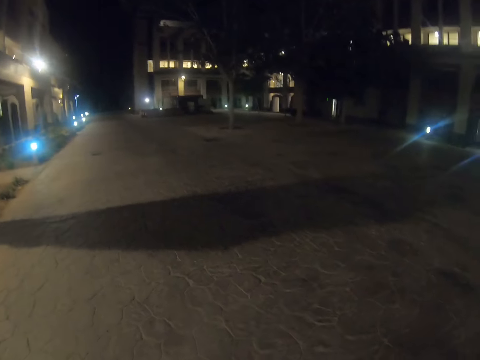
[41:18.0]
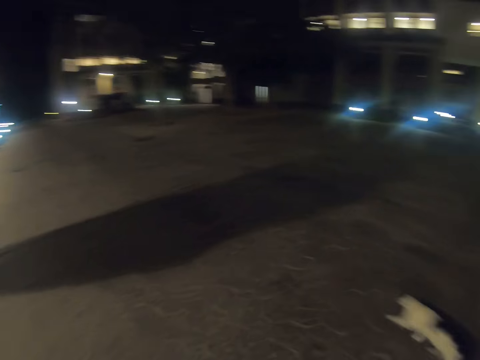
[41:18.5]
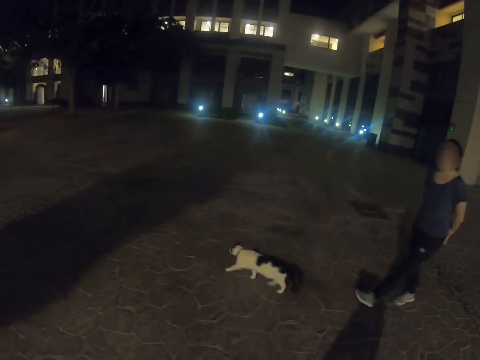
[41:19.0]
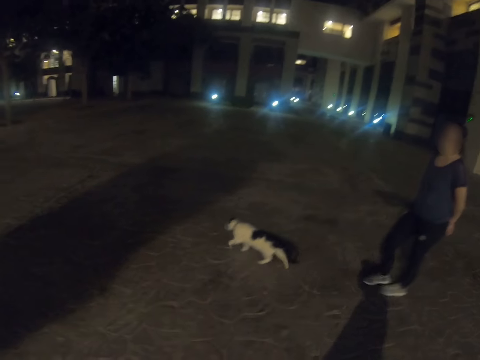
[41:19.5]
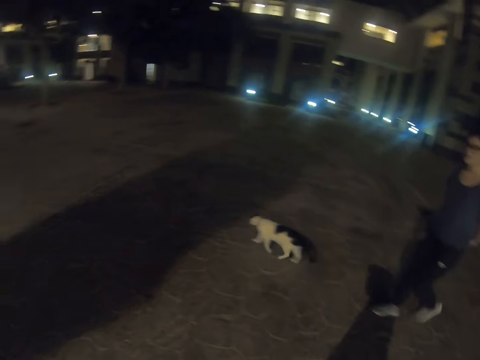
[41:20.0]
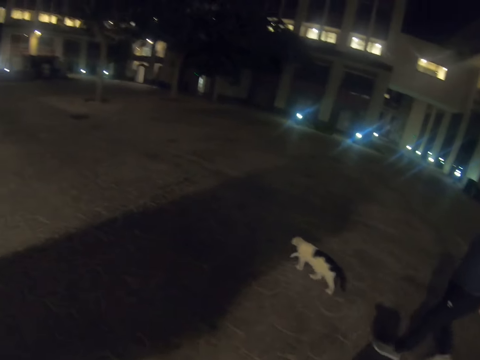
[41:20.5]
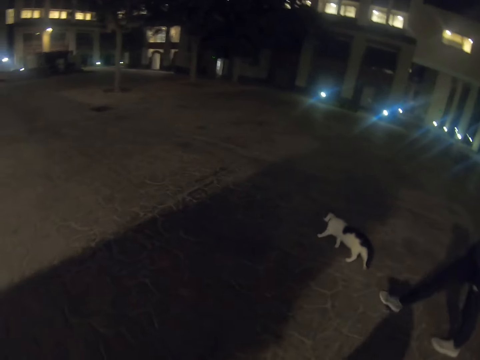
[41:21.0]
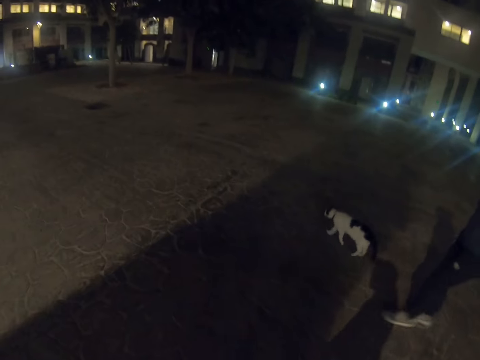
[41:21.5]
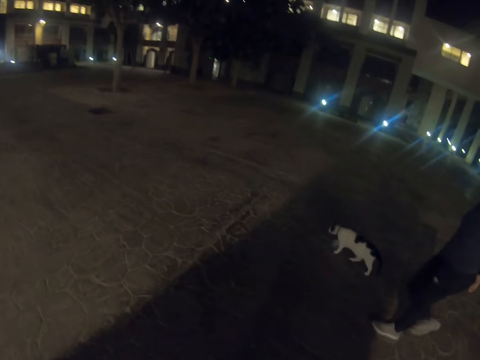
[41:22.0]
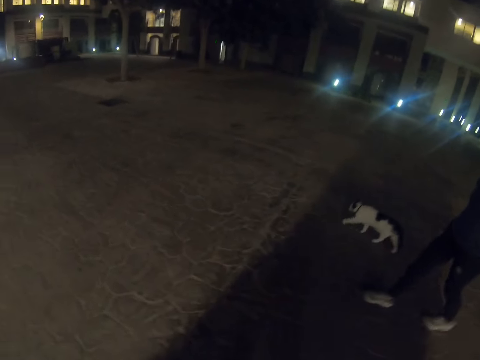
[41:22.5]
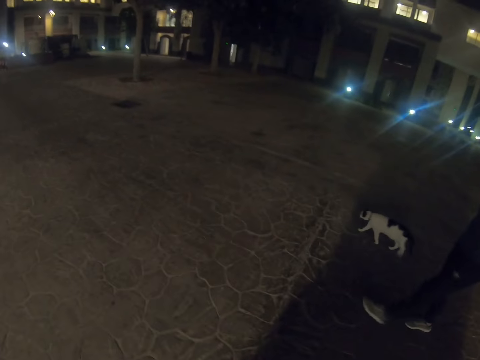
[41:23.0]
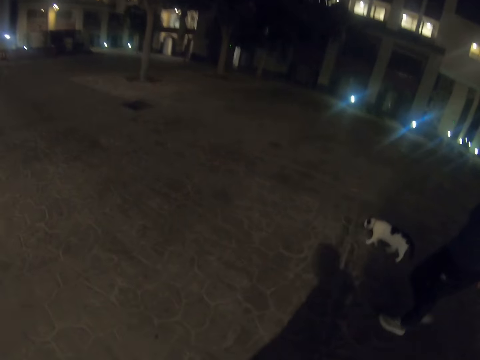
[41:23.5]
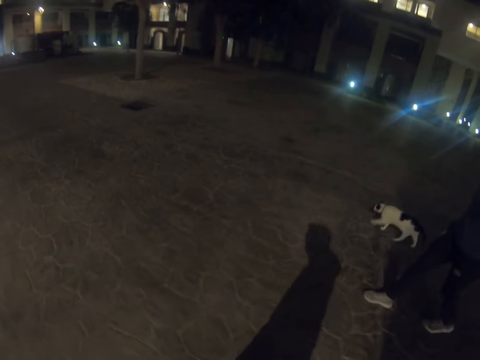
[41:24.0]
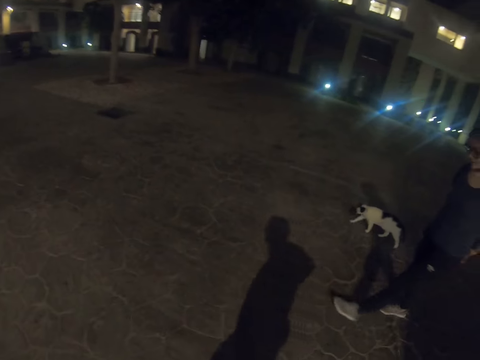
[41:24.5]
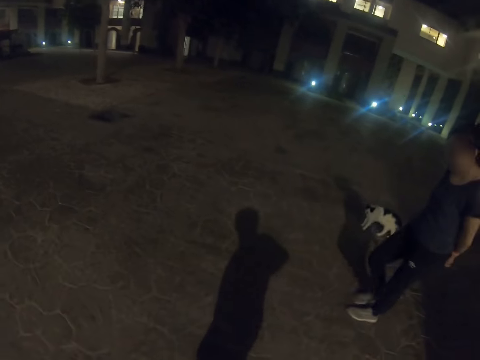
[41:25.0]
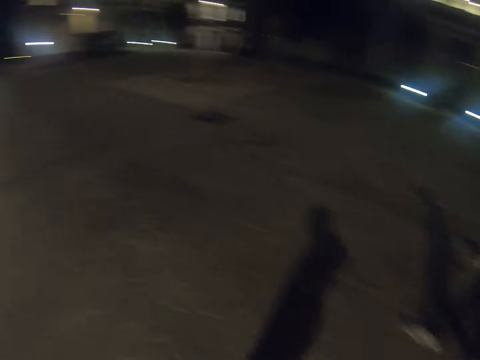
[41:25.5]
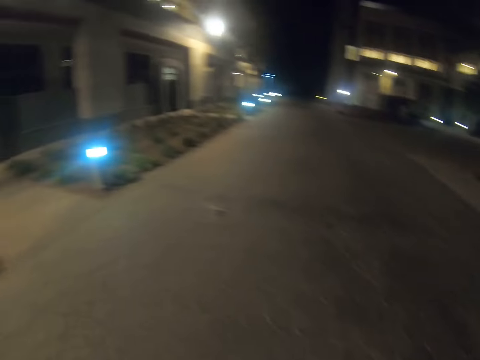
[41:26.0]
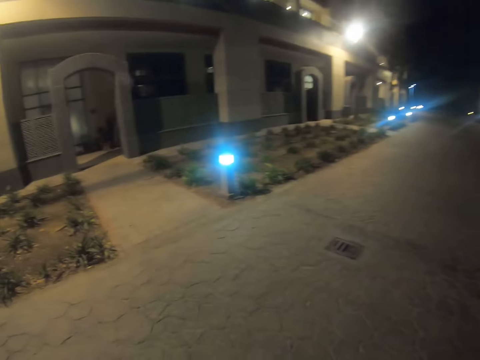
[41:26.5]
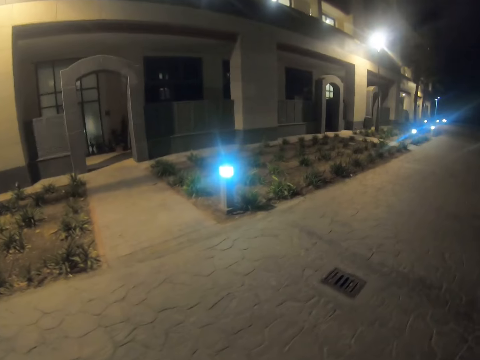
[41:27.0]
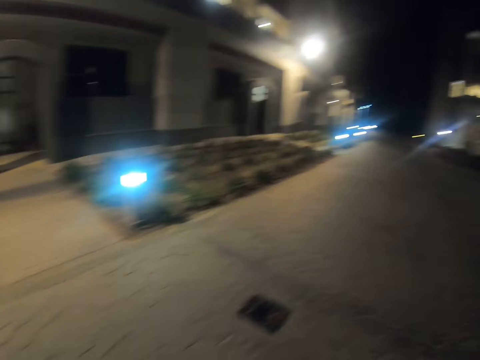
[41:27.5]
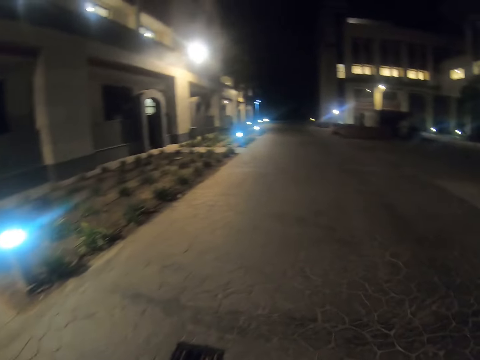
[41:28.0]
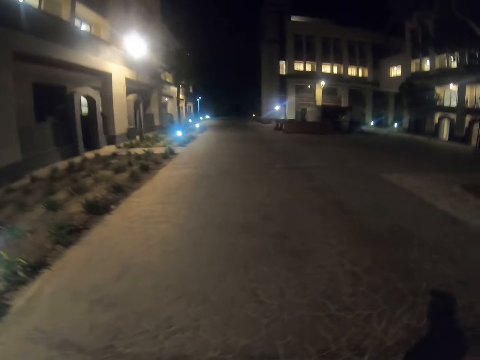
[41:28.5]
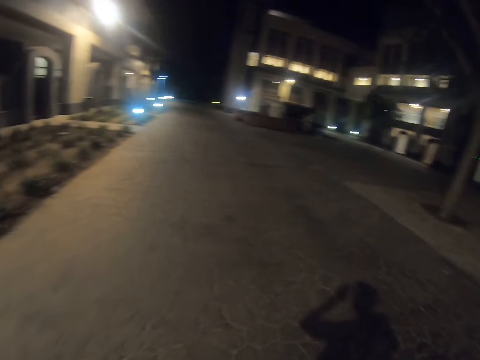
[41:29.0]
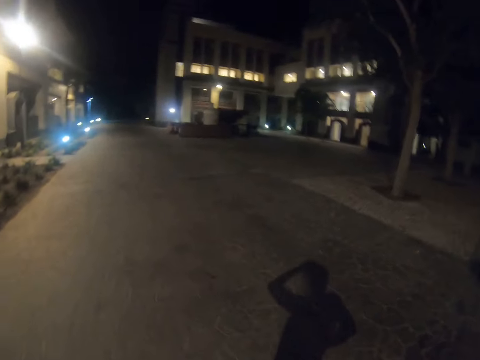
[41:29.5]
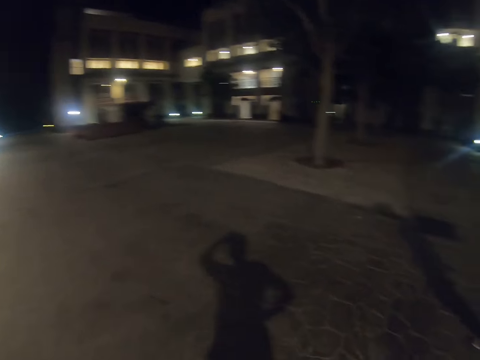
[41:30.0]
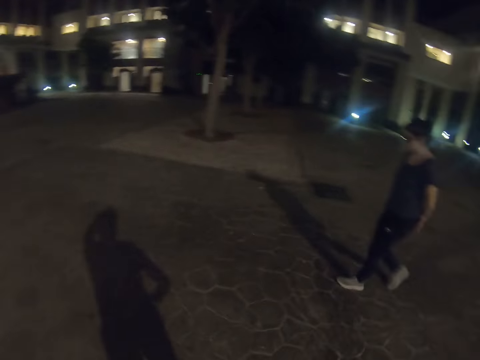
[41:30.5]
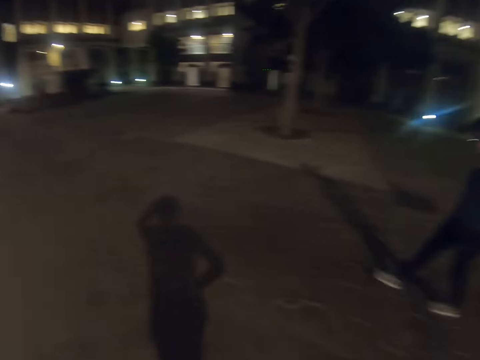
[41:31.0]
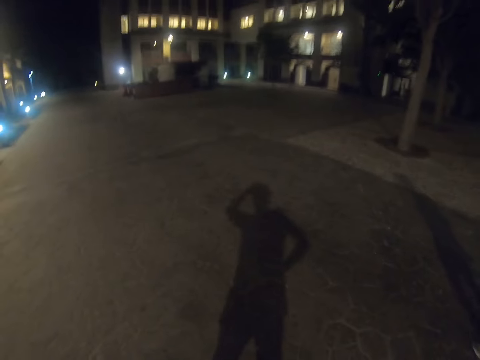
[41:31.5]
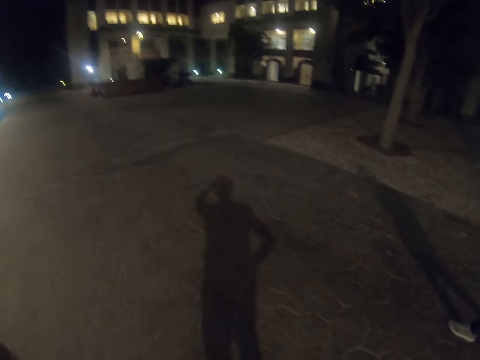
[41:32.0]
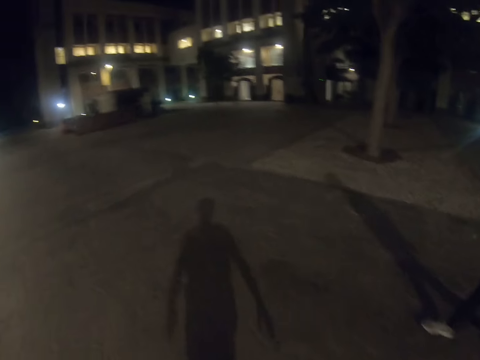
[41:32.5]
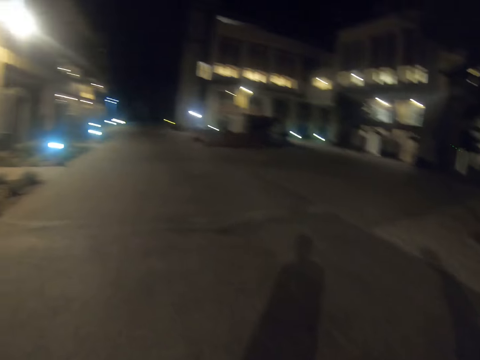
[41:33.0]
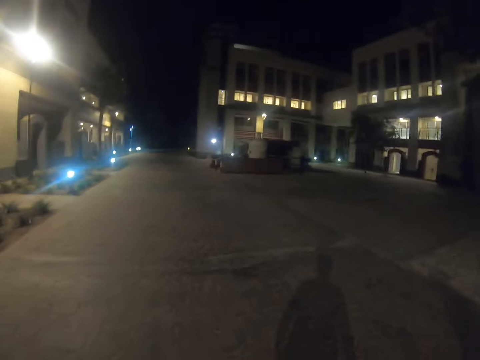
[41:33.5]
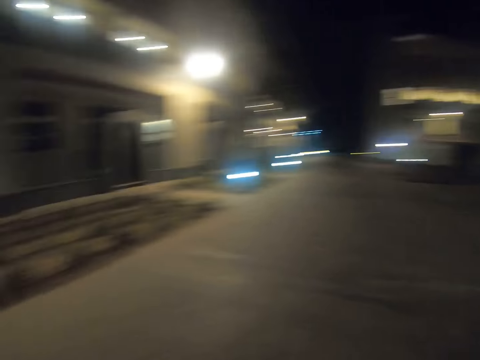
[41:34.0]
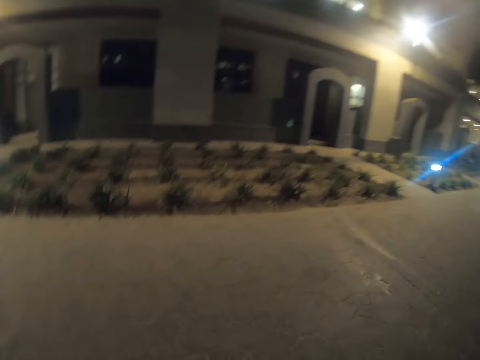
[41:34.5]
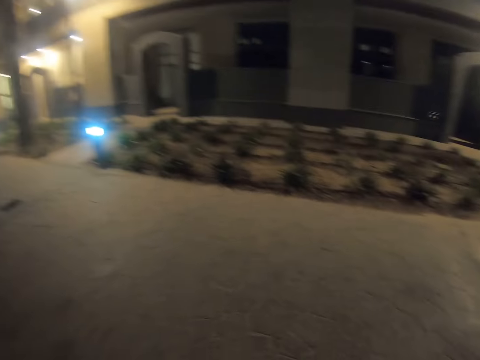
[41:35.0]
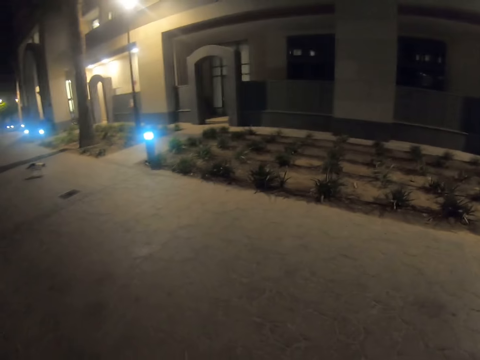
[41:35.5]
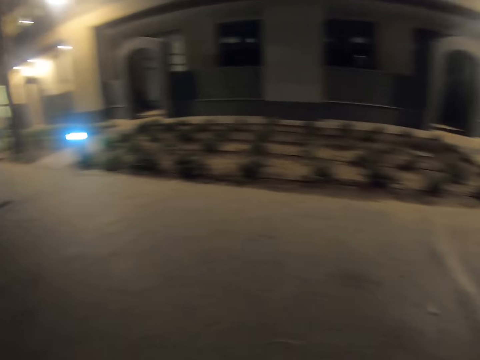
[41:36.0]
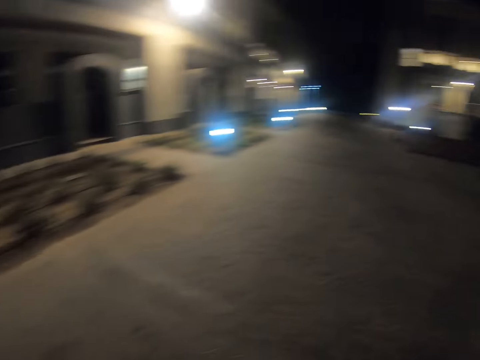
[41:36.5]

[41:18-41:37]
The camera wearer walks on the street. A pedestrian walks on the street. The camera wearer walks on the street. The pedestrian walks on the street. The camera wearer walks on the street.

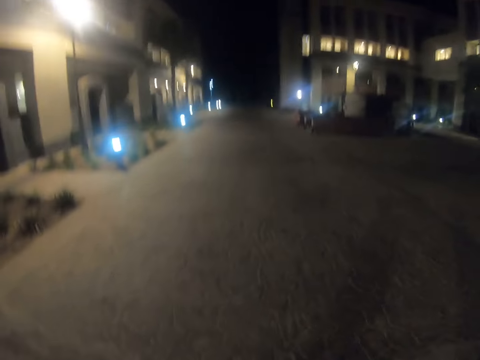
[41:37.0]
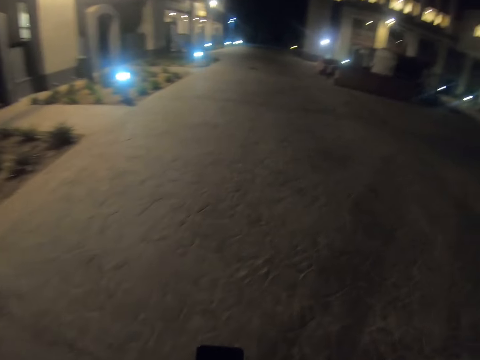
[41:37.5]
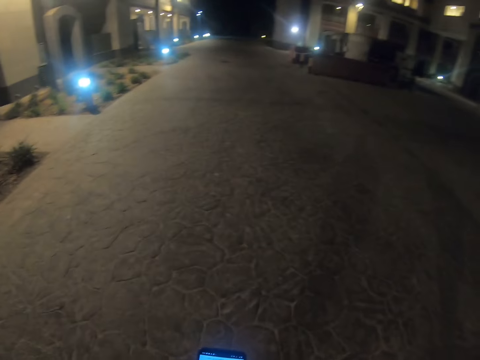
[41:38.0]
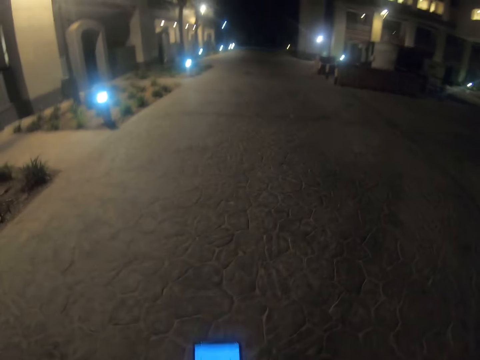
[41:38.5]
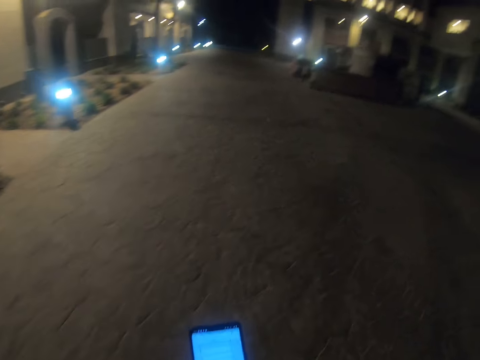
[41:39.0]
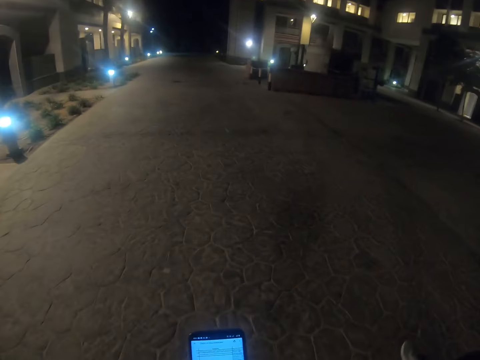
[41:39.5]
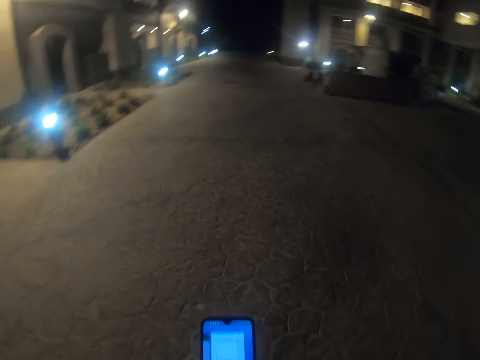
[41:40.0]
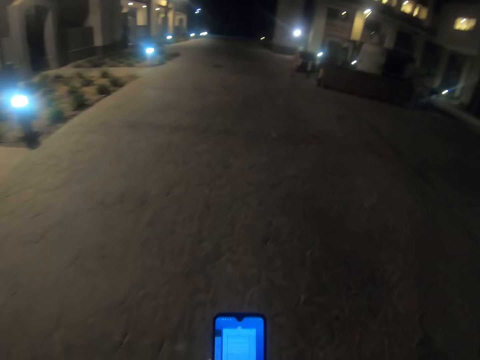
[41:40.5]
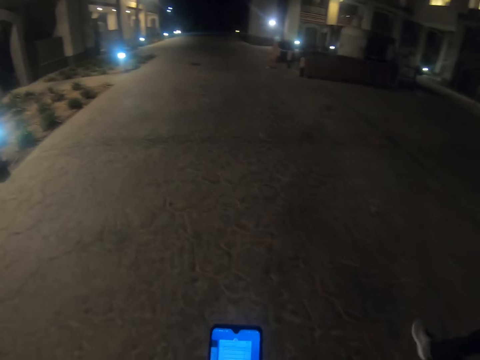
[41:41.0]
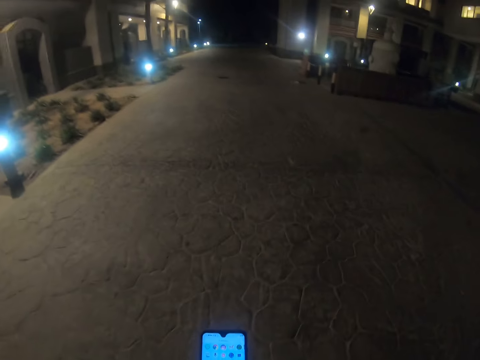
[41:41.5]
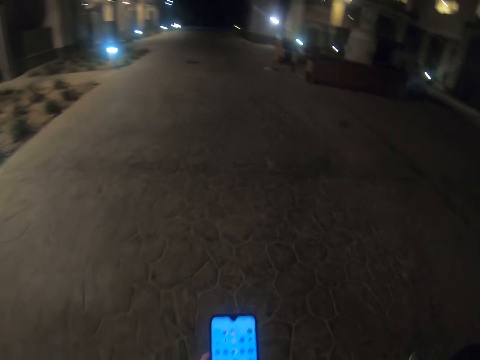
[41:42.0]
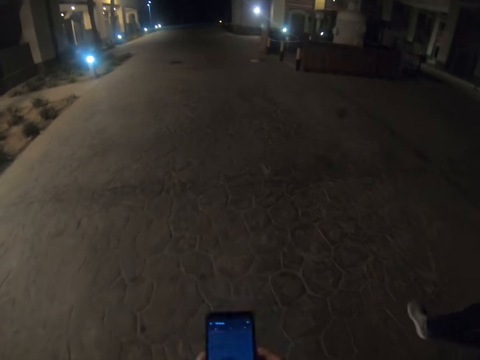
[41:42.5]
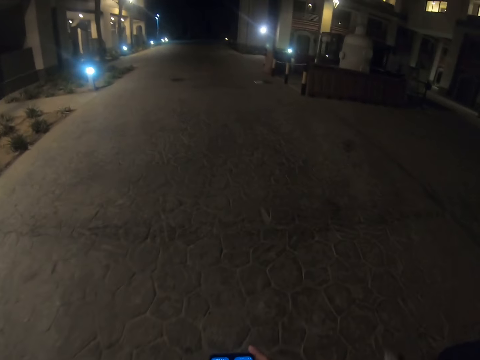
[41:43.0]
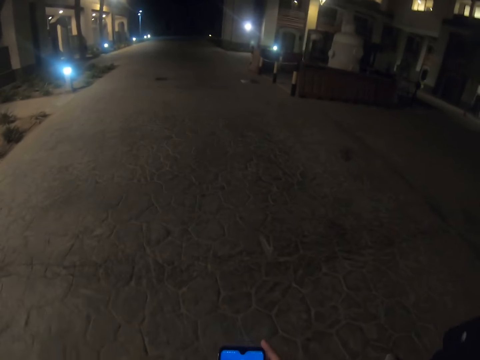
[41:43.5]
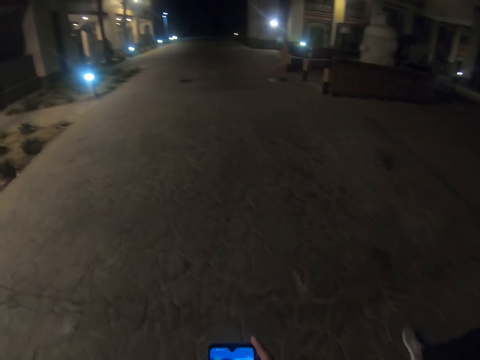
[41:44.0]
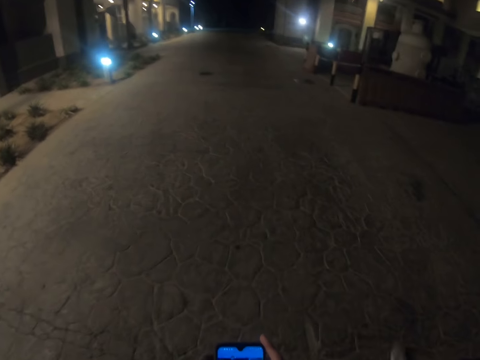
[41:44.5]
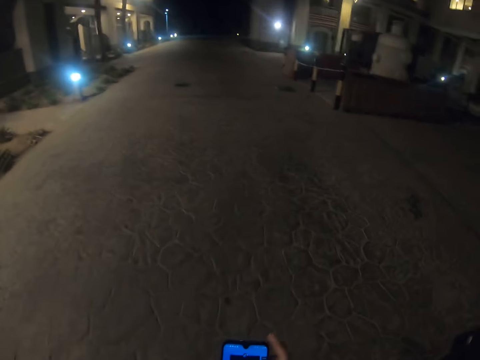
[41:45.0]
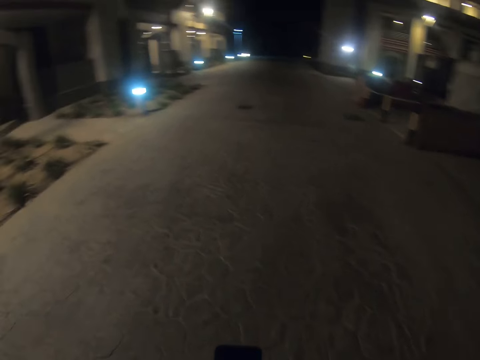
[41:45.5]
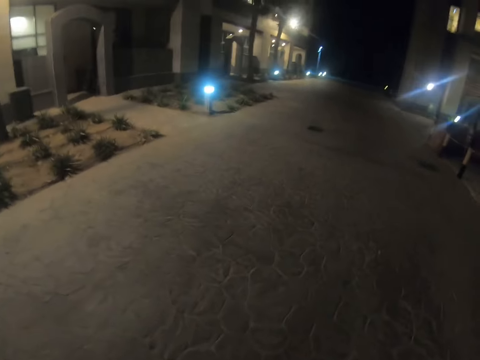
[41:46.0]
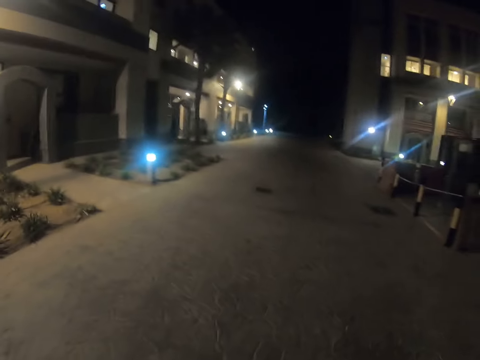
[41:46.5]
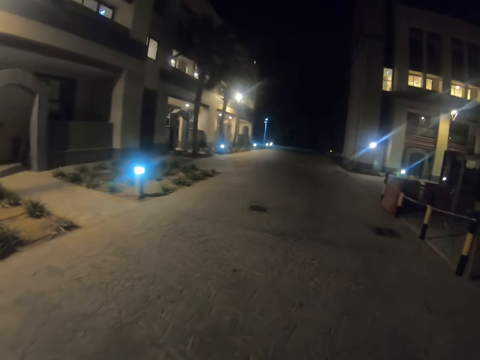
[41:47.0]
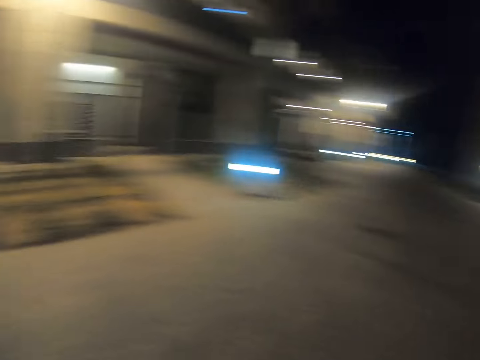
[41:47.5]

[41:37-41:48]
The camera wearer walks on the street. They scroll on a cell phone. They operate the phone. They walk on the street.
